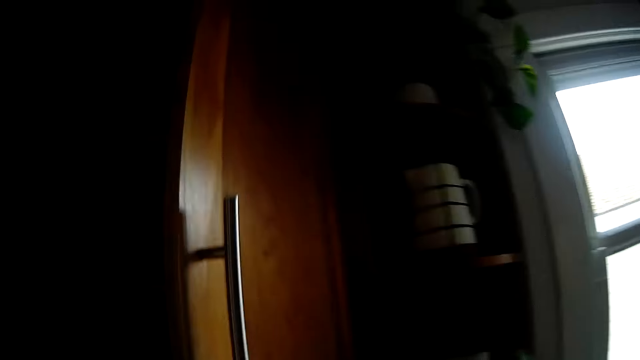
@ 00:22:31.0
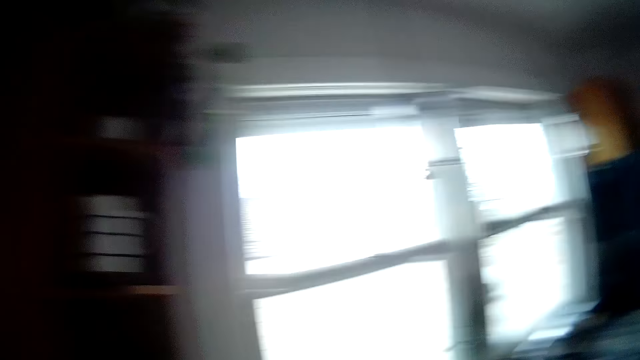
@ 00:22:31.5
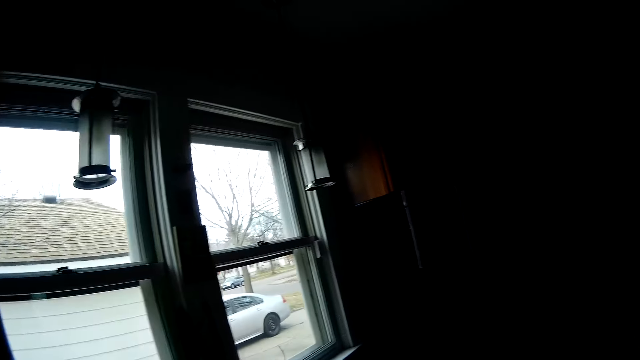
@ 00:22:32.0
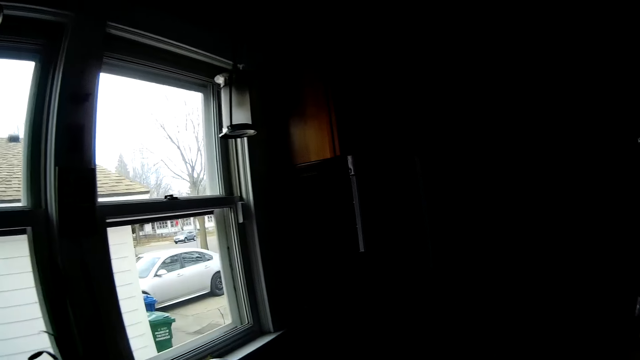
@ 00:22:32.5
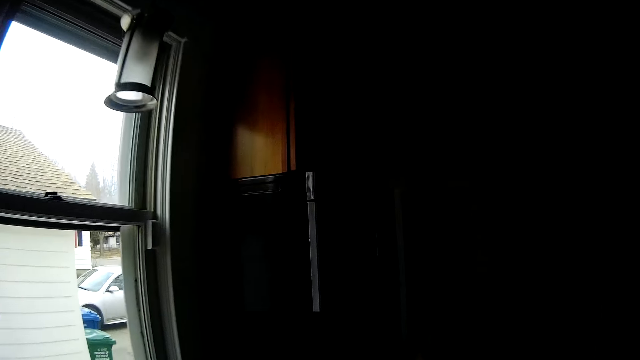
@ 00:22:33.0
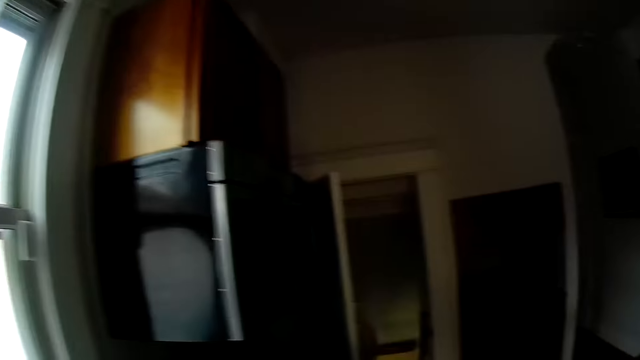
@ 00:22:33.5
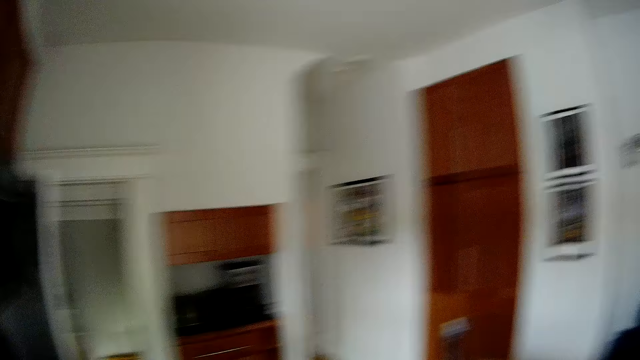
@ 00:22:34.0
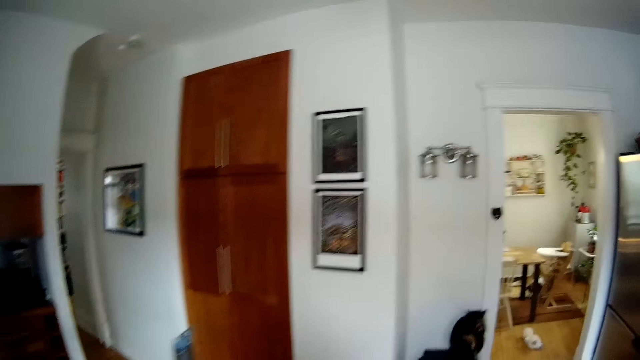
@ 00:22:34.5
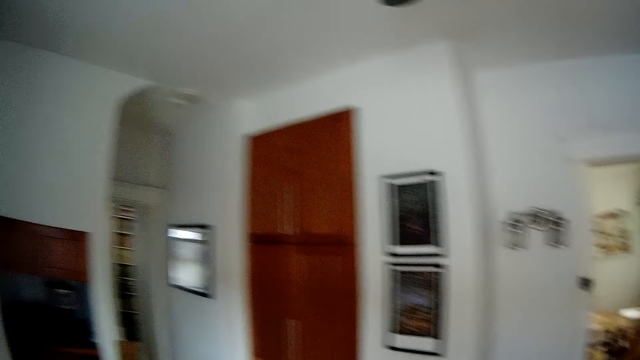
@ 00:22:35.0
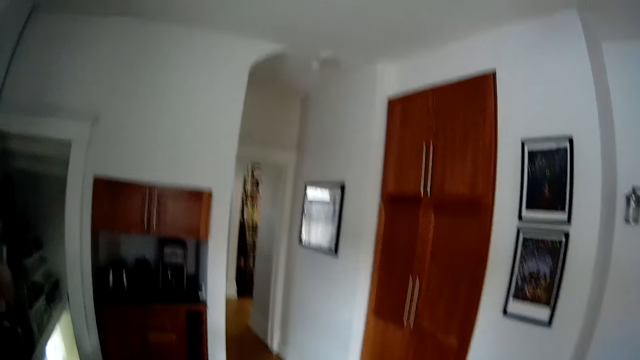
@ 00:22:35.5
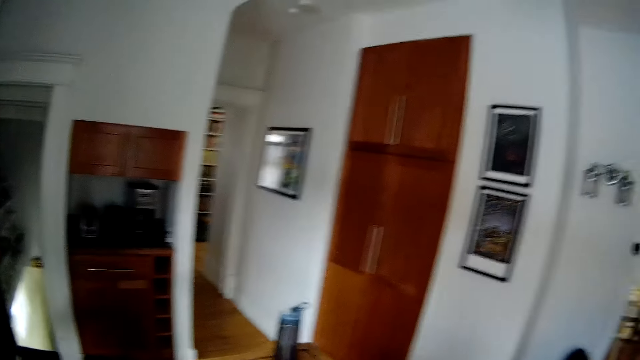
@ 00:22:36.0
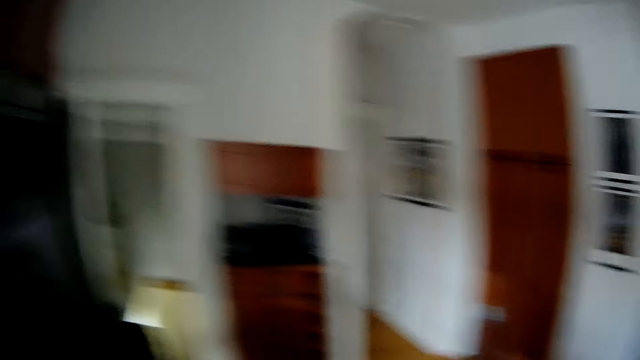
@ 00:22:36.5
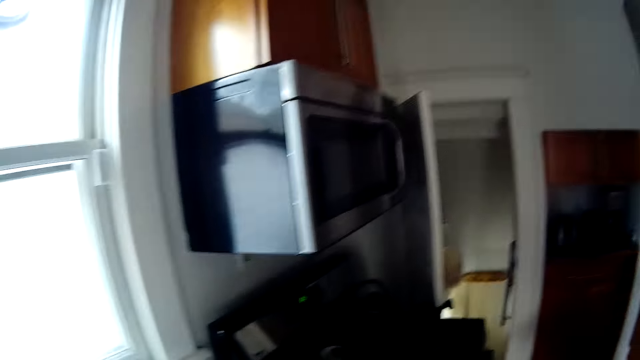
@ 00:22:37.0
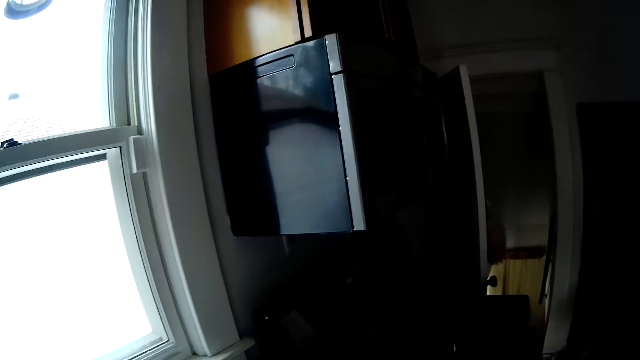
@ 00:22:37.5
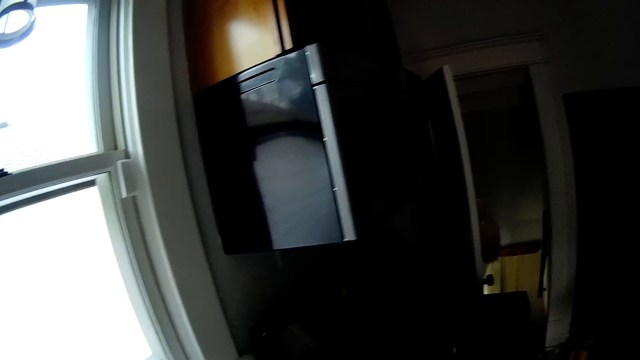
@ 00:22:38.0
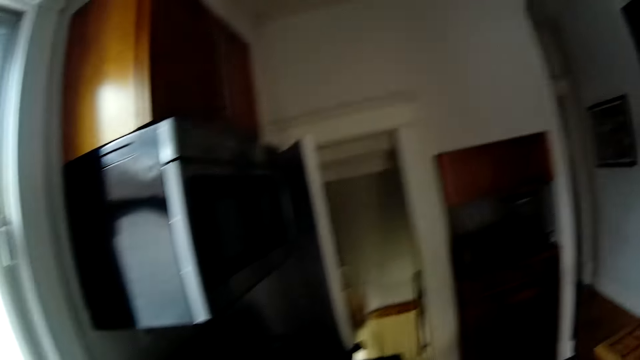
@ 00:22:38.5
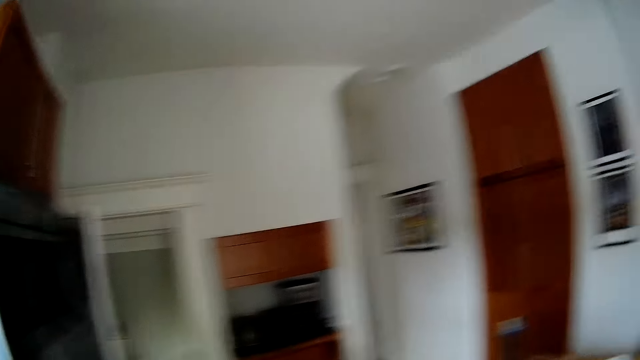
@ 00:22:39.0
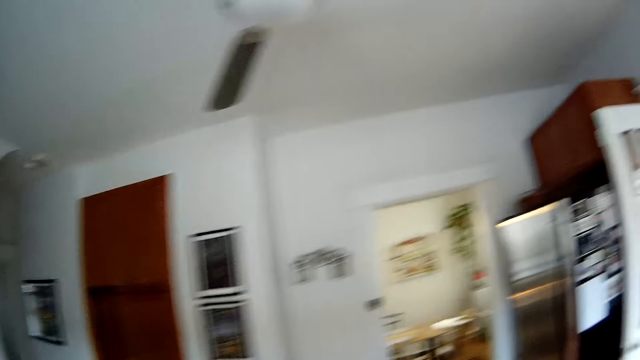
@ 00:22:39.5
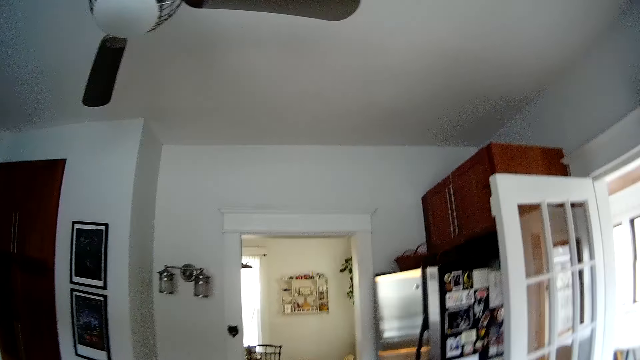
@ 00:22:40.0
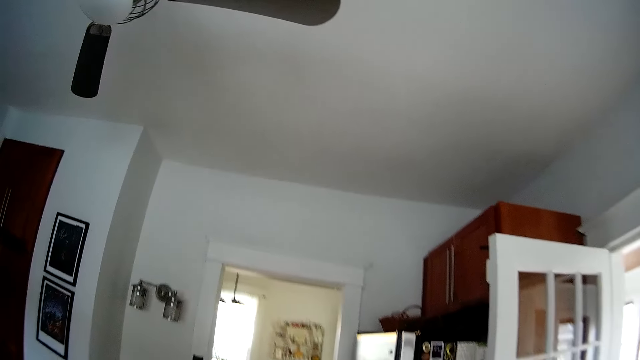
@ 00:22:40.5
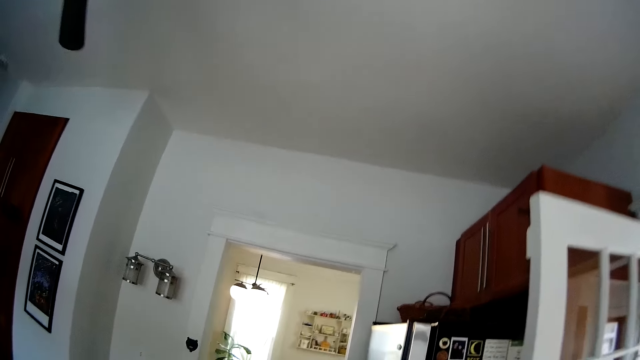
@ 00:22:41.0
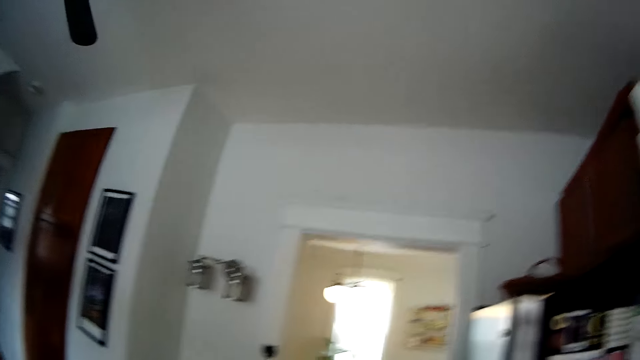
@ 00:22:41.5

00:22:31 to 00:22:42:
The camera wearer closes the cupboard with his right hand. He walks to the cooker. He walks around. He looks around.

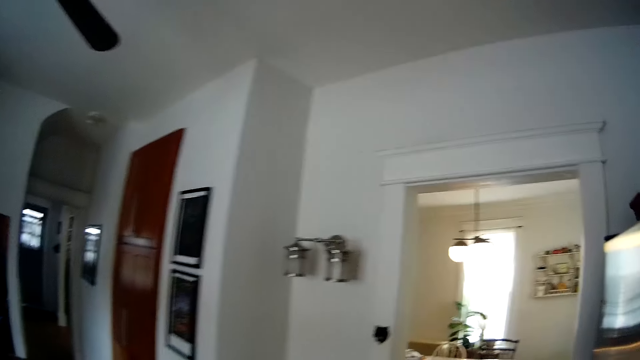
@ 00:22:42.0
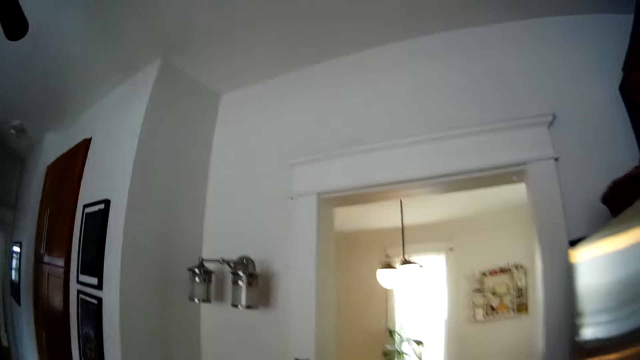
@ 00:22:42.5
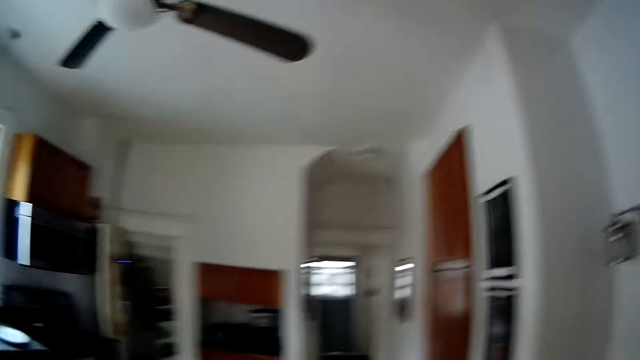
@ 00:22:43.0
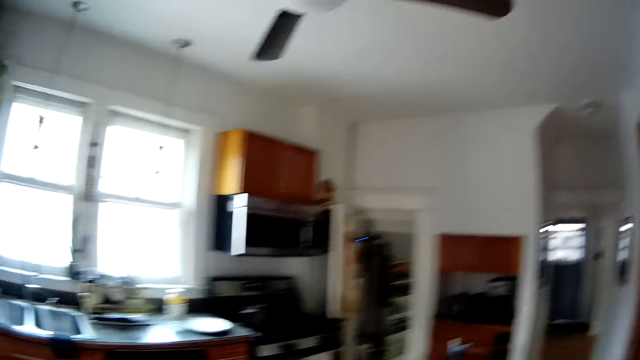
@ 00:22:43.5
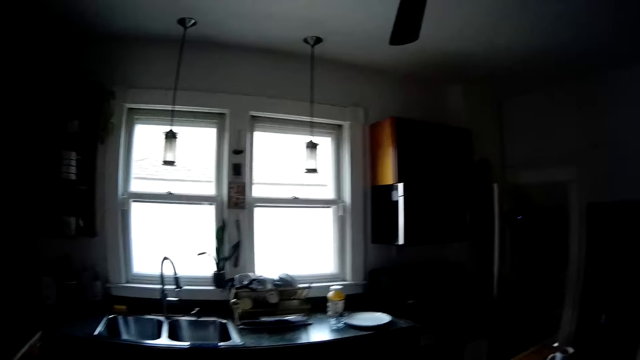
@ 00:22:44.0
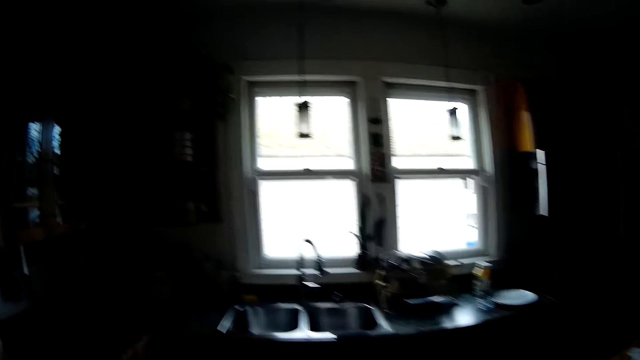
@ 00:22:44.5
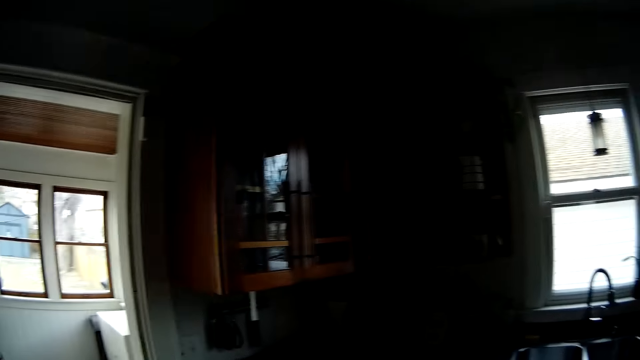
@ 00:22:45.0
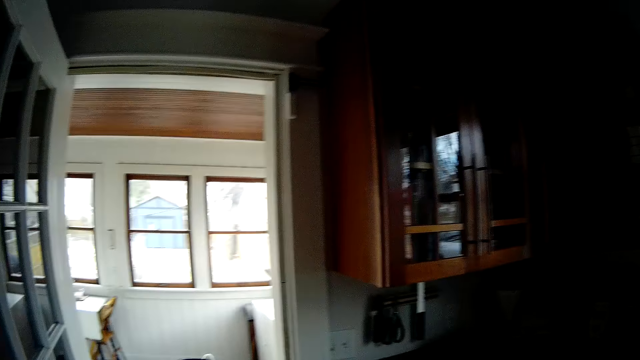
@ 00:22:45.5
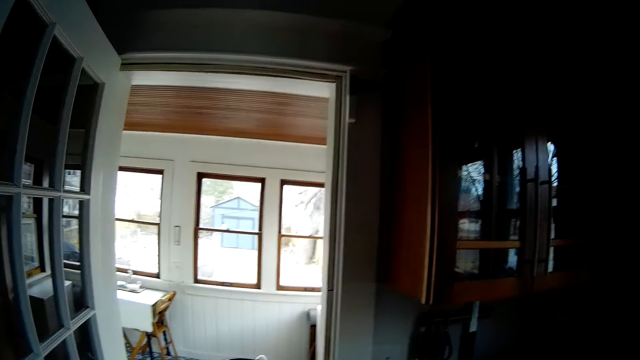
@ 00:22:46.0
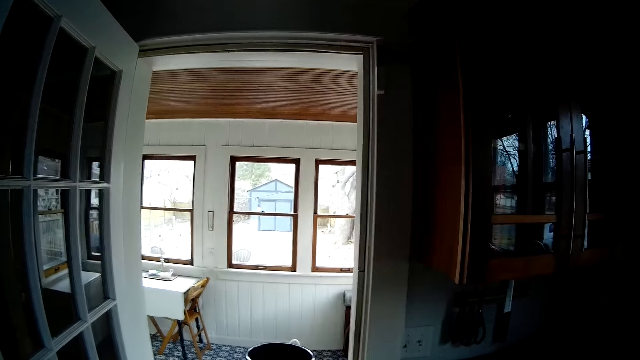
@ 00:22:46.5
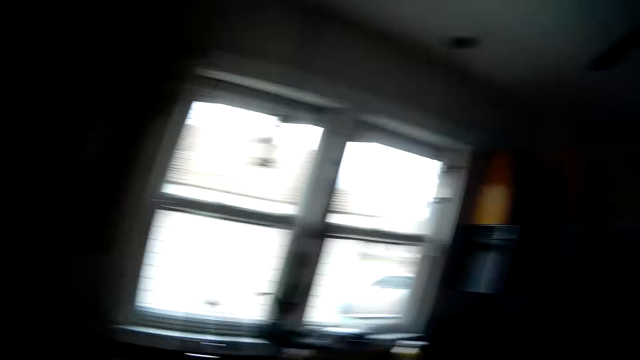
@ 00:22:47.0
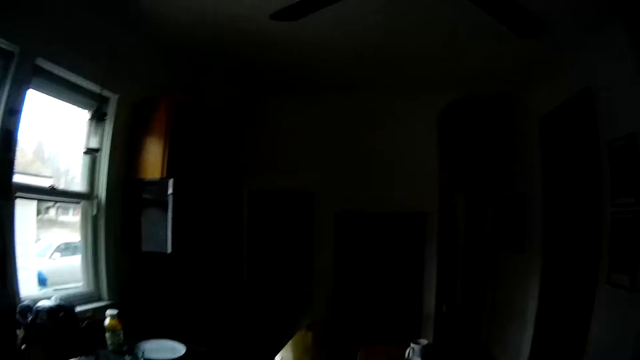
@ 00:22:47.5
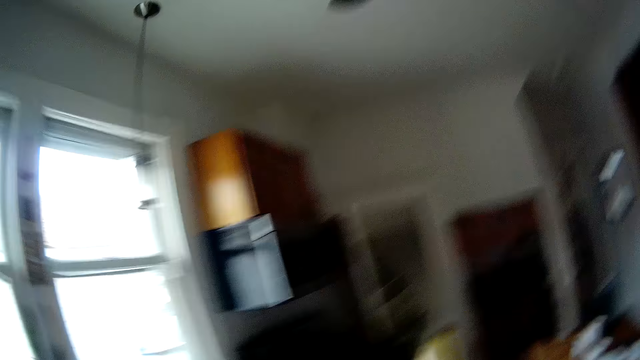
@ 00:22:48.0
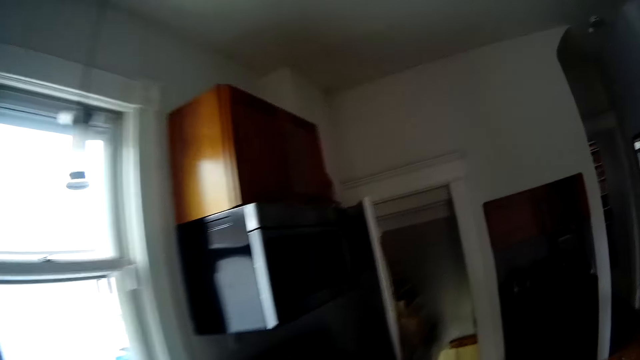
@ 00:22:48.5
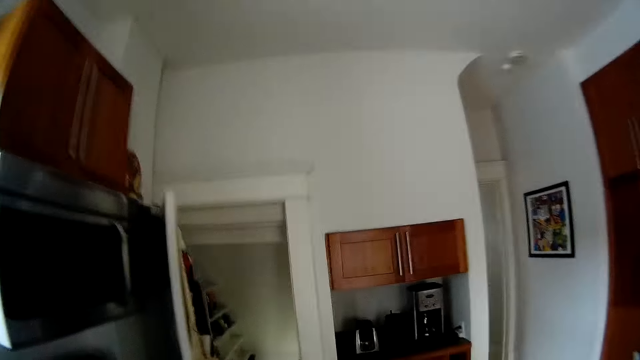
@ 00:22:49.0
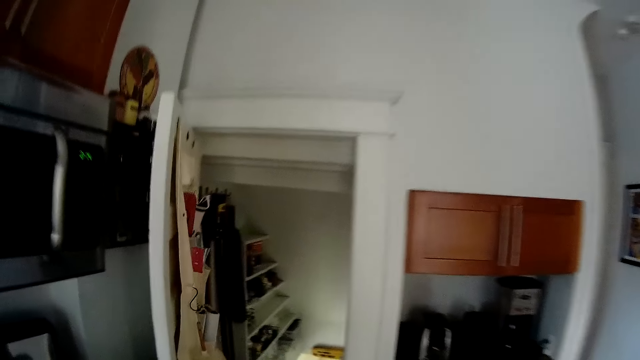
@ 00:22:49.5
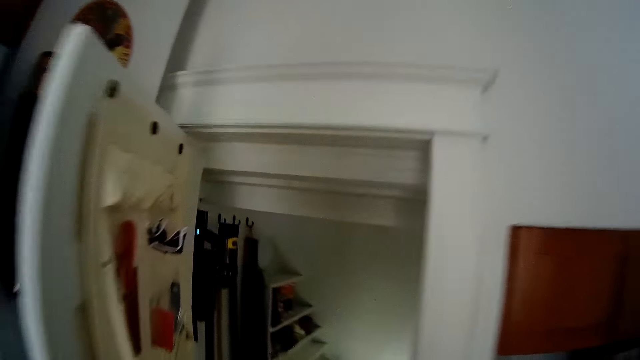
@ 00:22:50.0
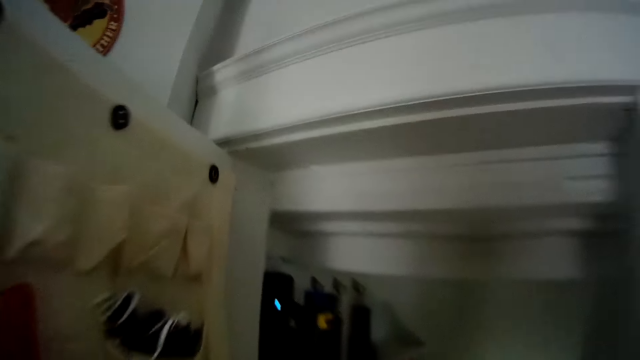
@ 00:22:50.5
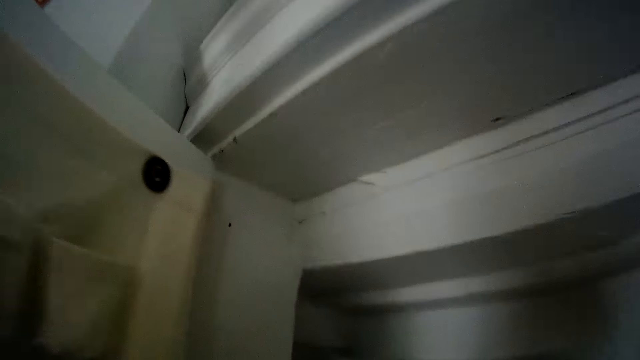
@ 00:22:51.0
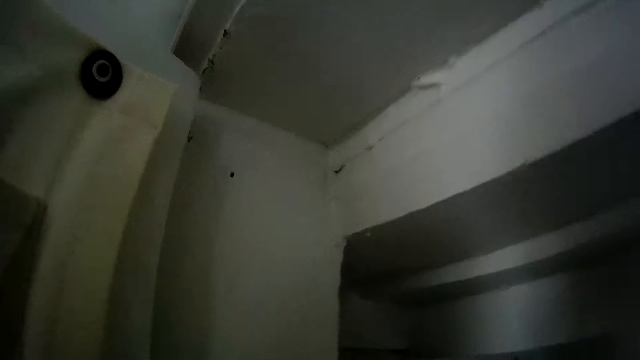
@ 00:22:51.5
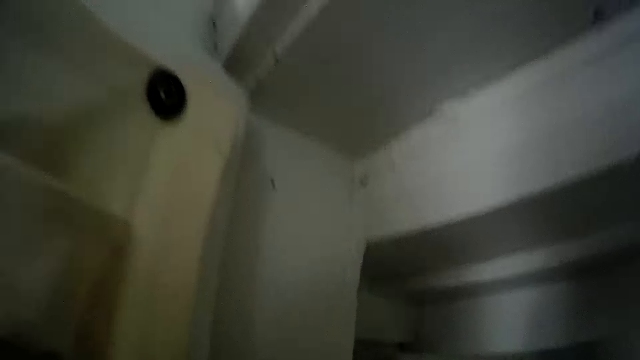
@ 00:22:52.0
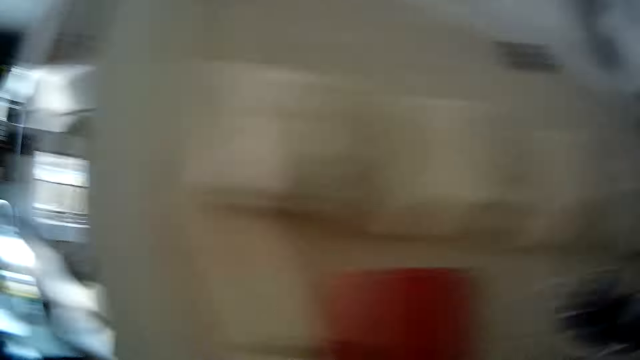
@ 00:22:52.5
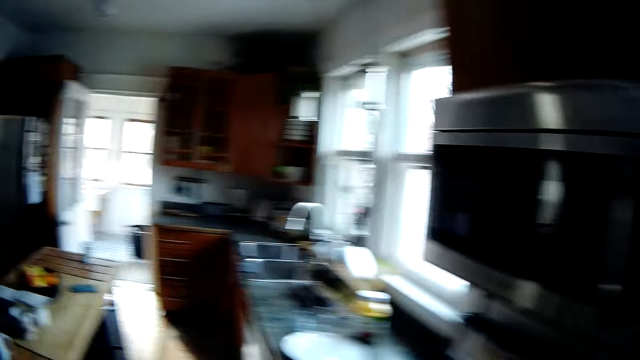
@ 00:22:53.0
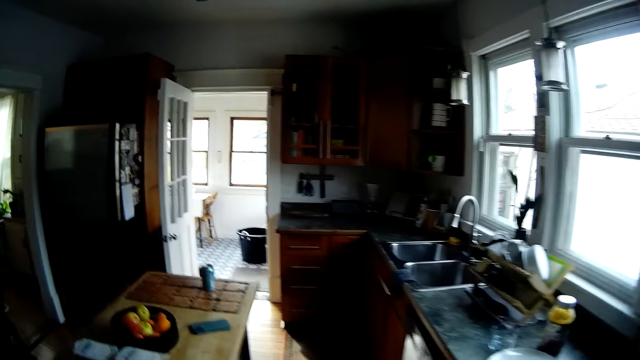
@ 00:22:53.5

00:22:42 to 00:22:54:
The camera wearer sings along to the background music. They look around the house. They walk around the house. They walk into a closet or store. They pick something from the store.
